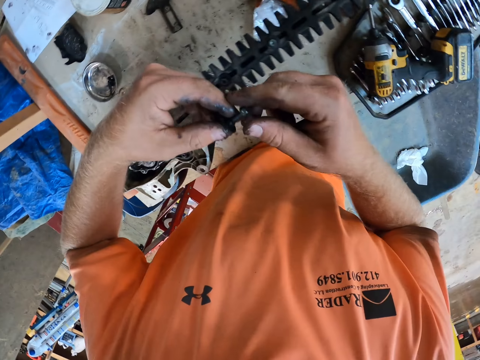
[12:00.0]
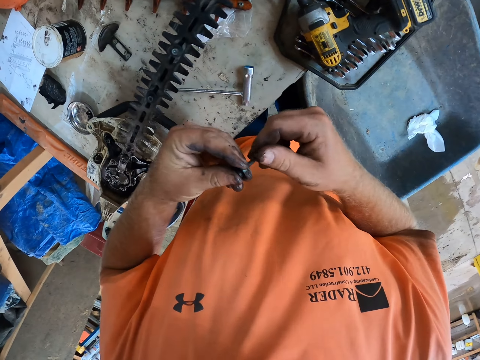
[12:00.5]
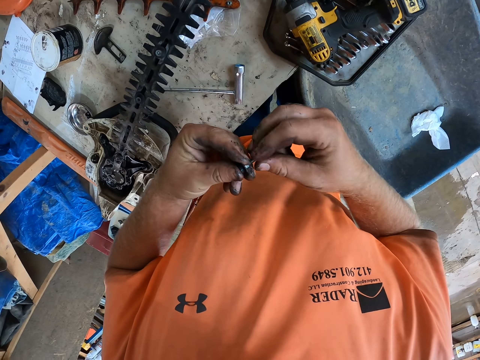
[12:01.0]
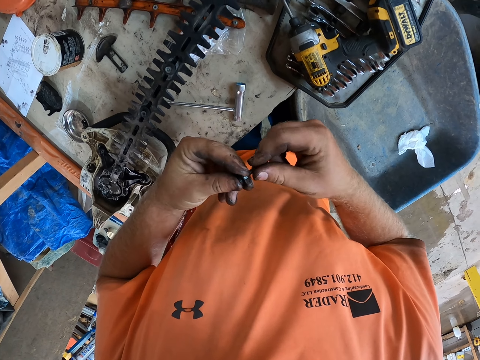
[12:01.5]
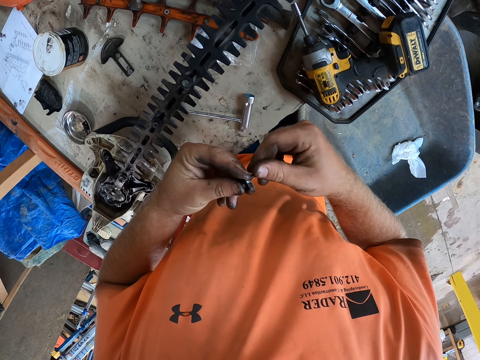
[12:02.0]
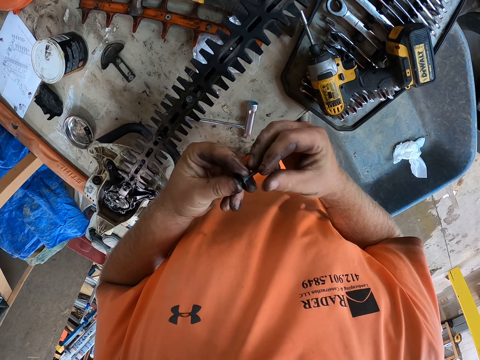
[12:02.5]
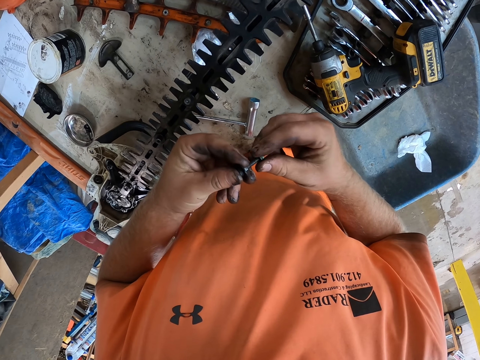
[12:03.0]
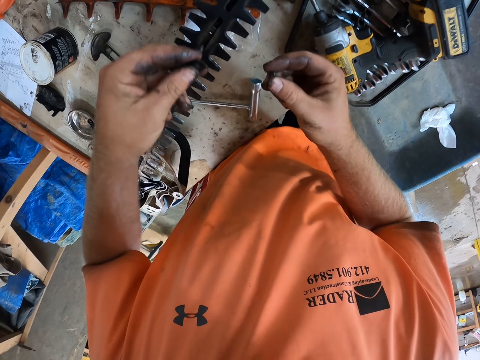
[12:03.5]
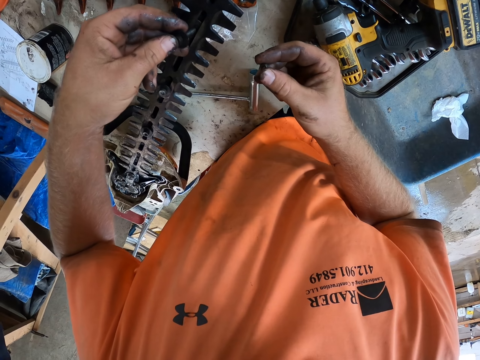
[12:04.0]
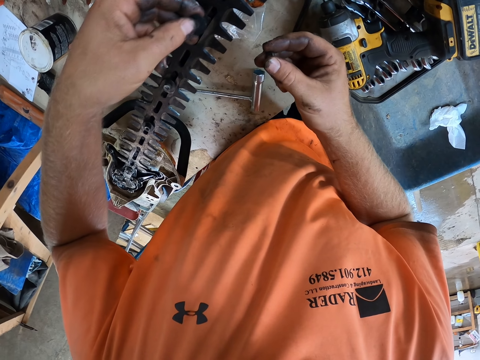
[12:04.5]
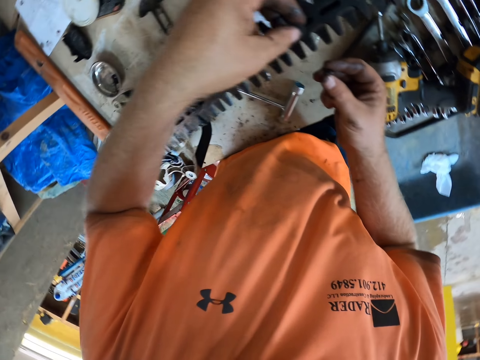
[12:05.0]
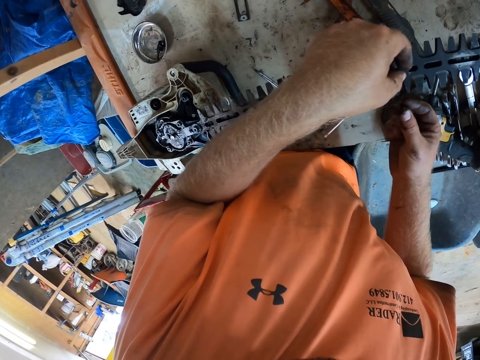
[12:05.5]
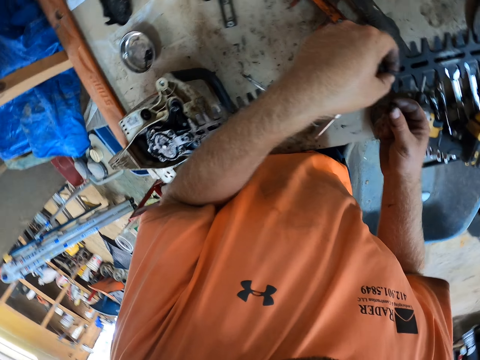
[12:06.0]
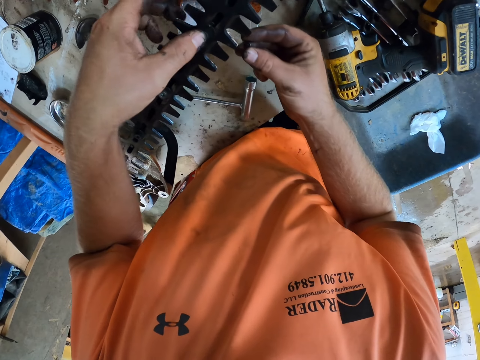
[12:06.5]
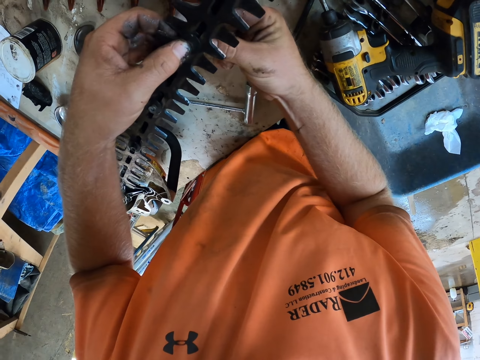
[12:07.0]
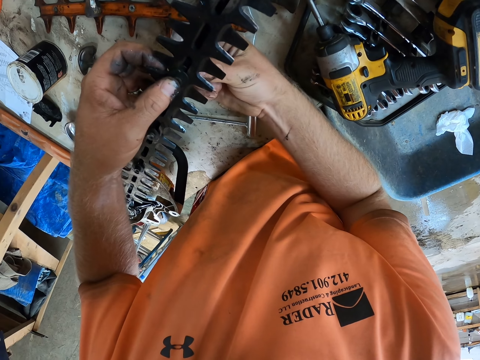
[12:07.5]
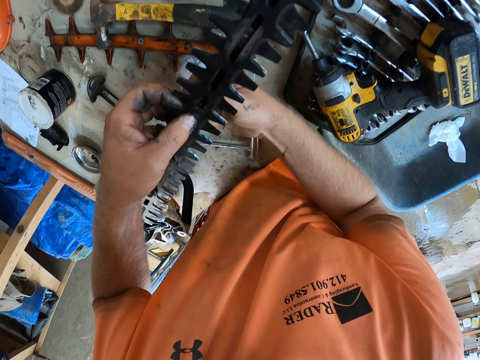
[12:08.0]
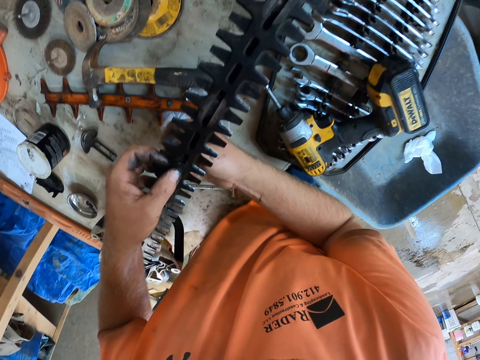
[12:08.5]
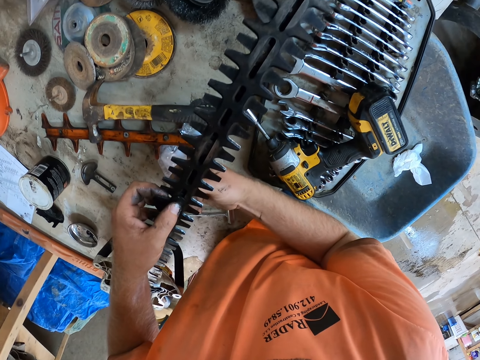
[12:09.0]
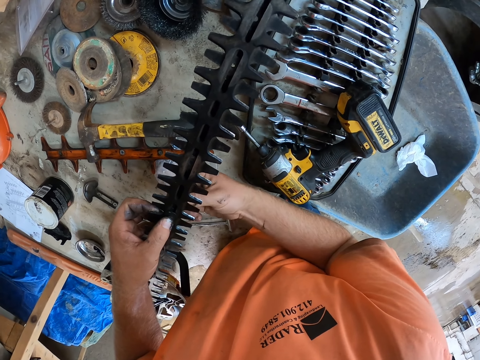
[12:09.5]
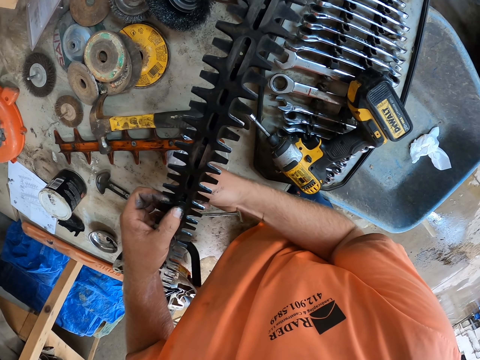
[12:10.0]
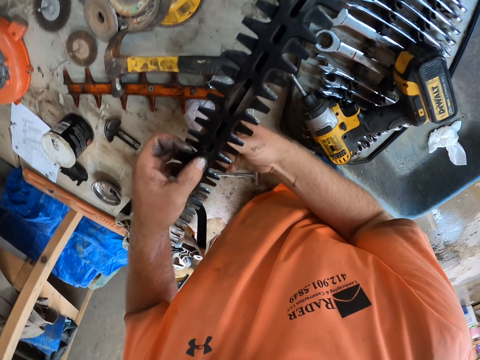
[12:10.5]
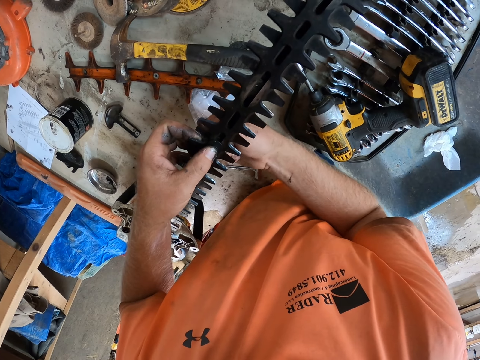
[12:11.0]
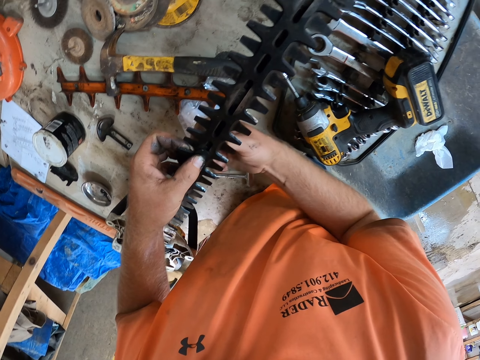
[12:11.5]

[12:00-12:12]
The camera wearer loosens the bolt and nut with both hands. He puts the bolt into the blade on the hedge trimmer engine with his left hand. He fixes the nut on a metal gear. He tightens the nut round the bolt on the blade on the hedge trimmer engine with his right hand.

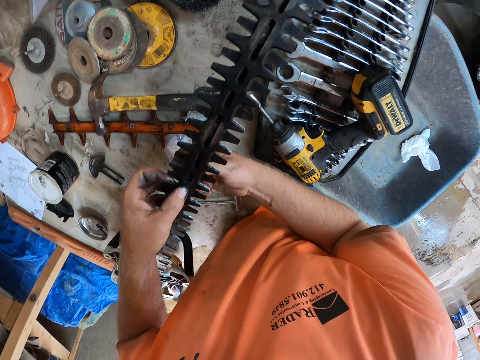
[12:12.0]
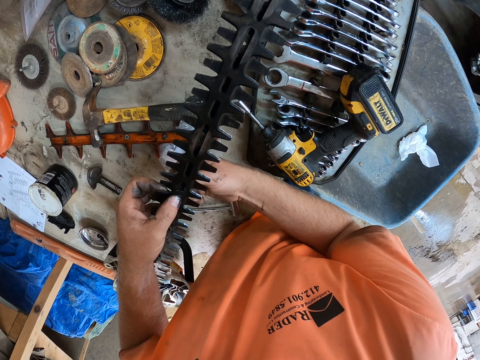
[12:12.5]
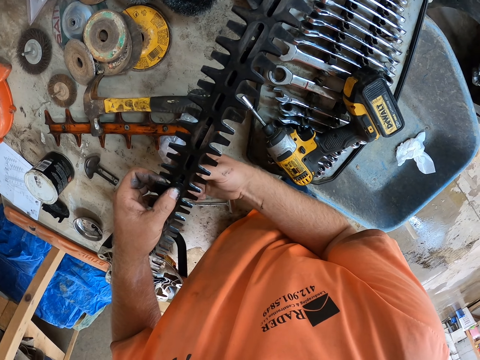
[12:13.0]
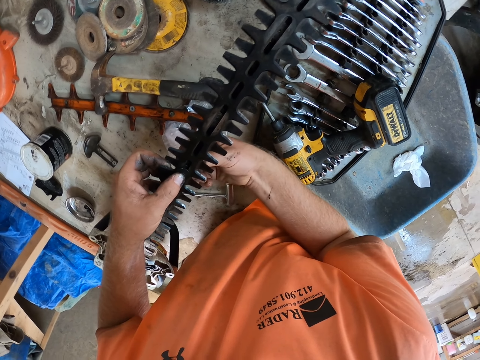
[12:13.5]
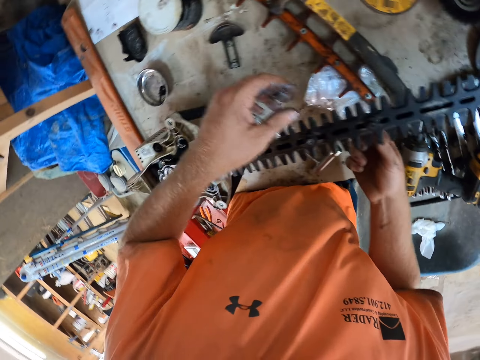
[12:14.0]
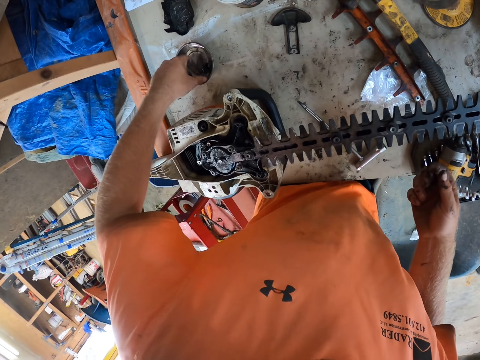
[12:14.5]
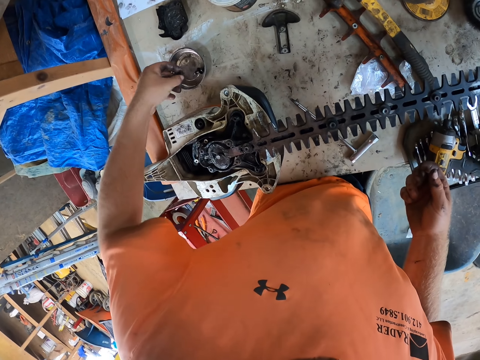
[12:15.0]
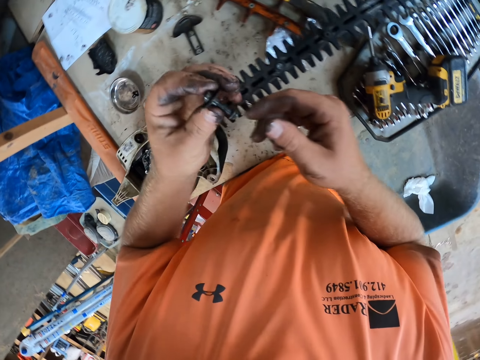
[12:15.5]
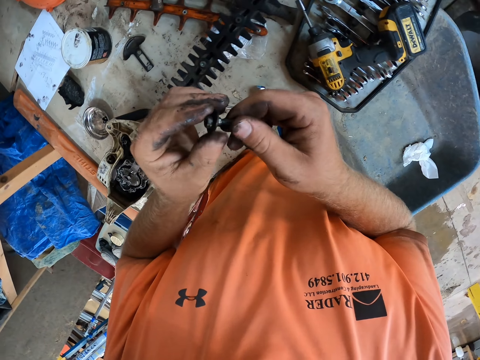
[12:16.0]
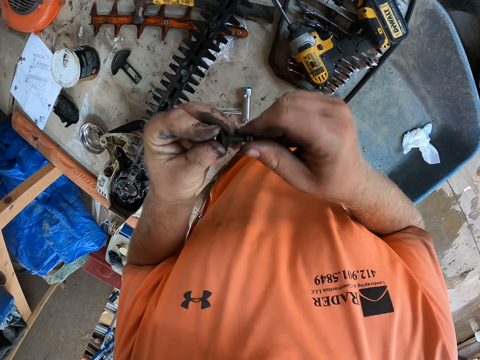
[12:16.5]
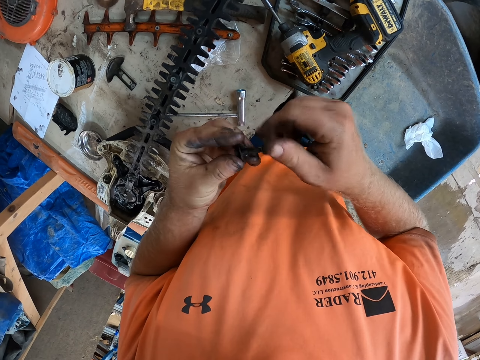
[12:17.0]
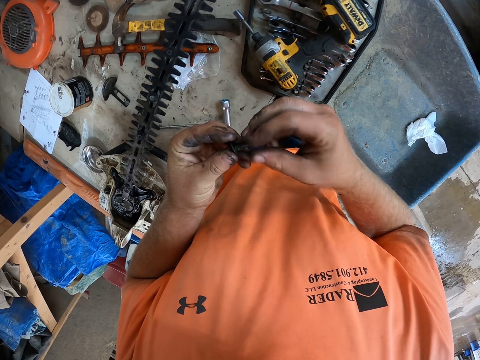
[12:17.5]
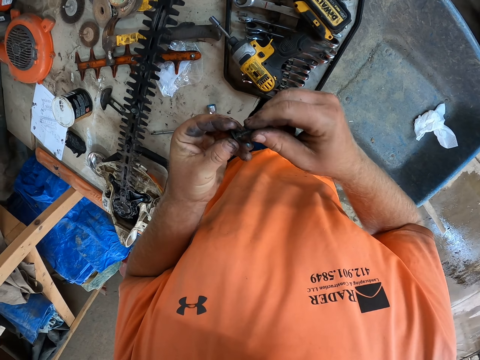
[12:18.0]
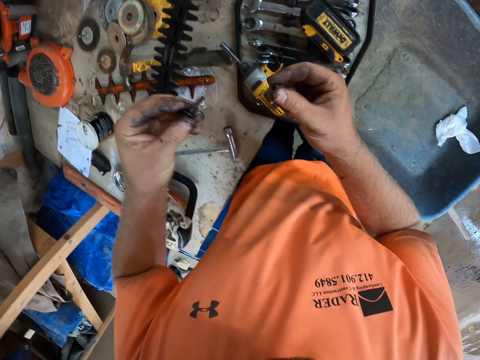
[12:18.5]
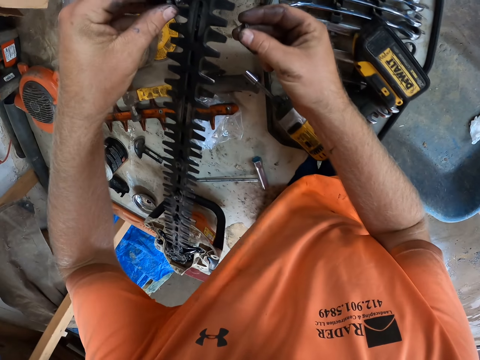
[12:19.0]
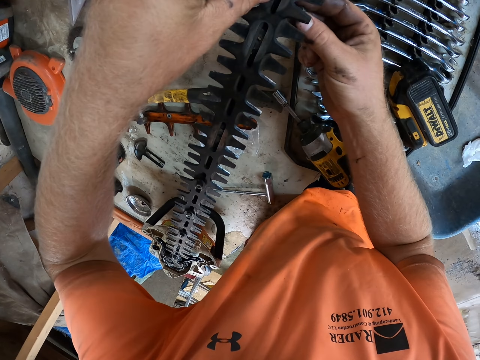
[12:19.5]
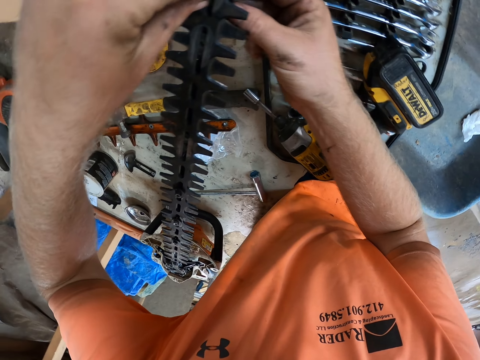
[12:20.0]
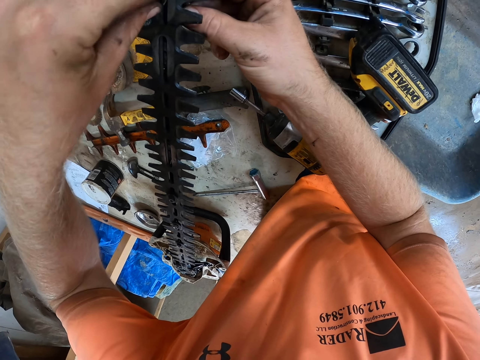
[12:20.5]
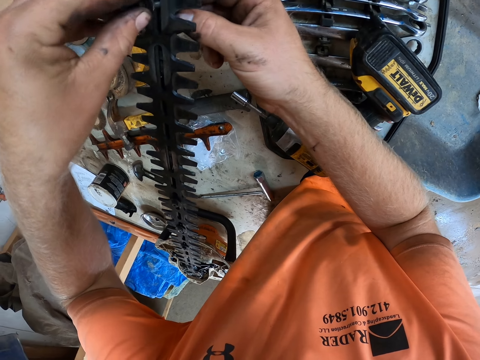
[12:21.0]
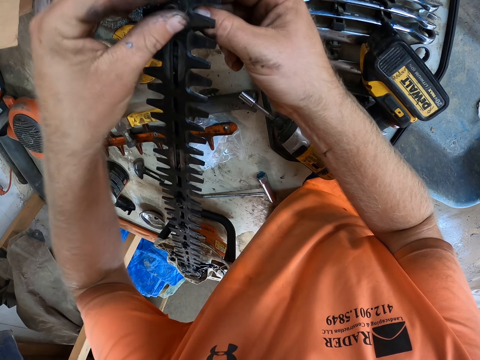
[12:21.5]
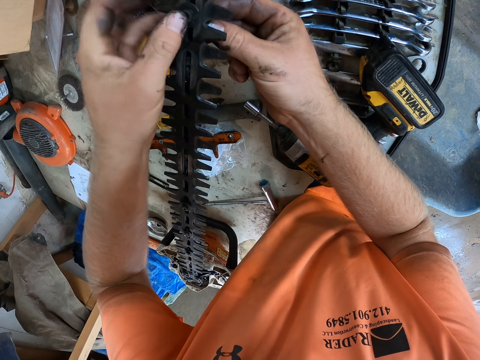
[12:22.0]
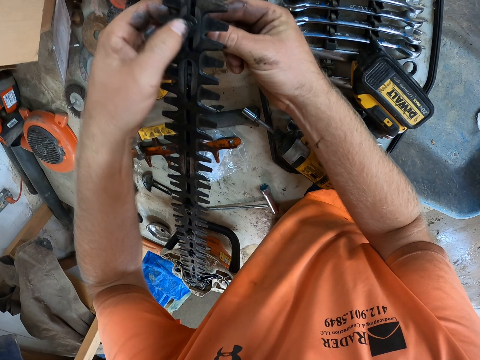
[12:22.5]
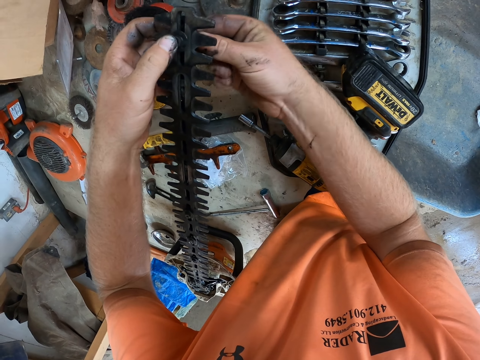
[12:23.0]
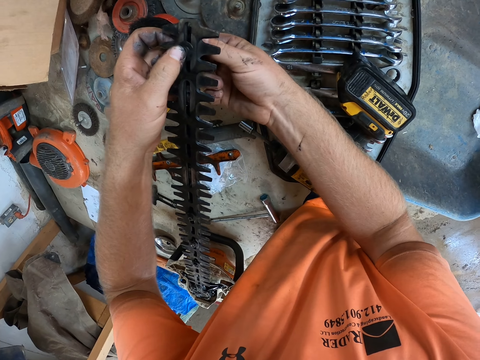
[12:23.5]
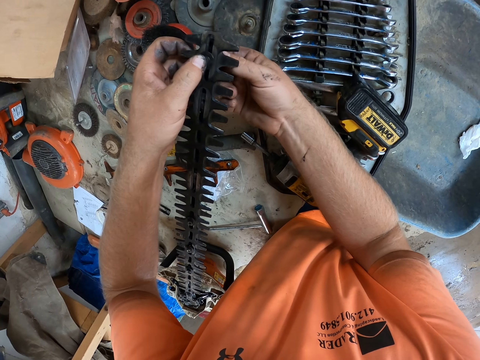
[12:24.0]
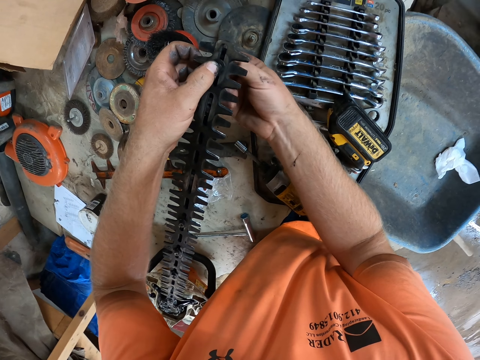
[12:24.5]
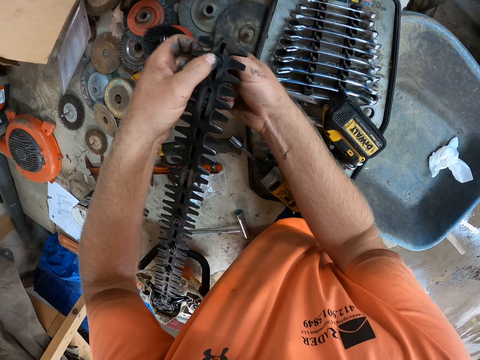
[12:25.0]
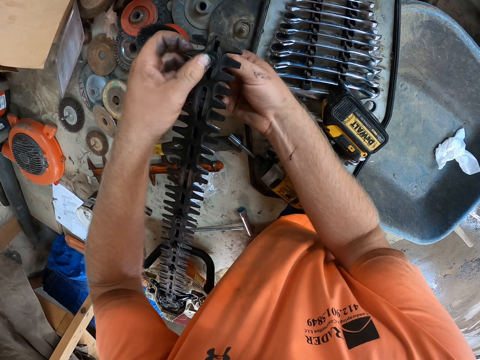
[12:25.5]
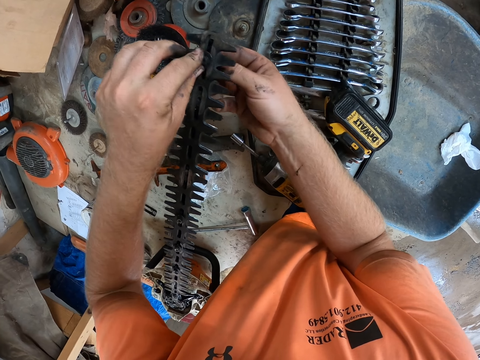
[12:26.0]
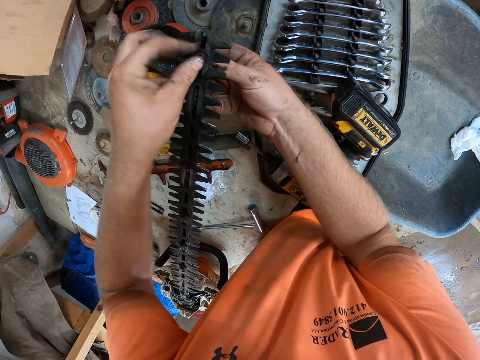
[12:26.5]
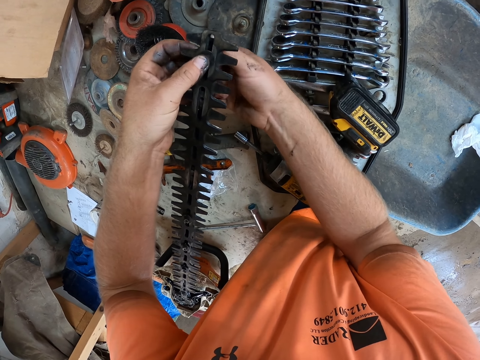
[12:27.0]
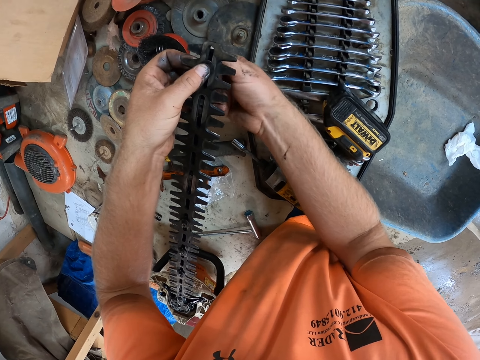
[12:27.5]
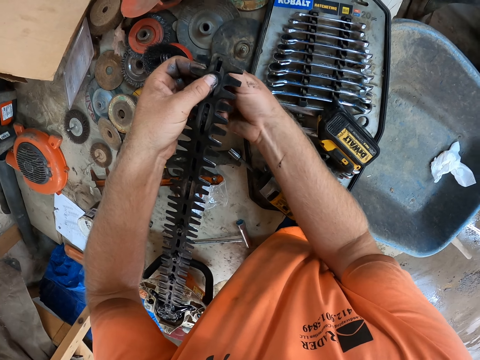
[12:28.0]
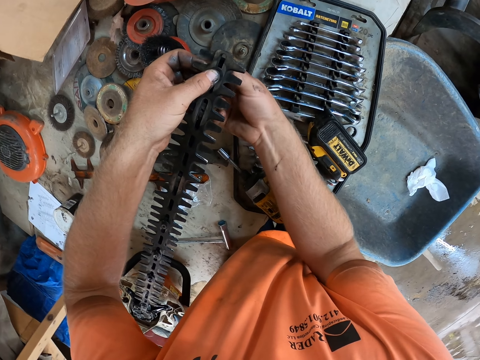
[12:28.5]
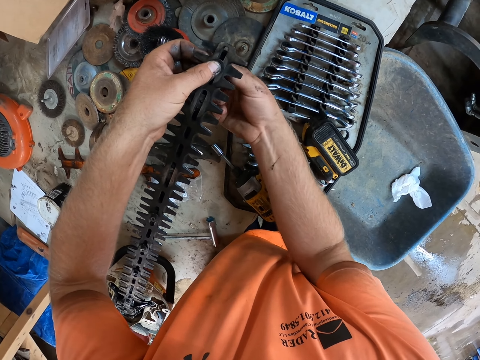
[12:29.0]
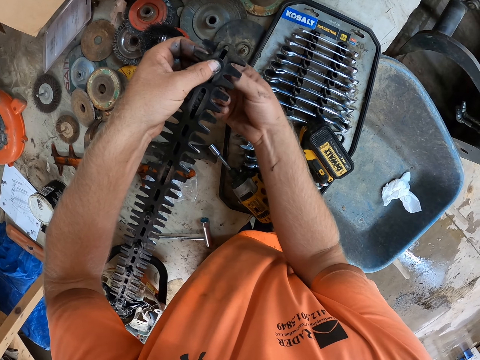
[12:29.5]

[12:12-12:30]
The camera wearer picks up a bolt and nut from the tin of bolts with his left hand. He loosens the bolt and nut with both hands. He fixes the nut on the metal gear. He puts the bolt into the blade on the hedge trimmer engine with his left hand. He tightens the nut round the bolt on the blade on the hedge trimmer engine with his right hand.
